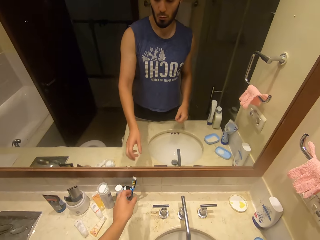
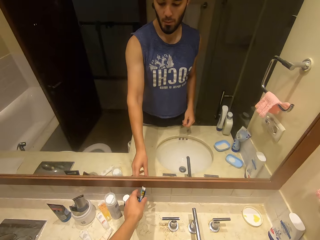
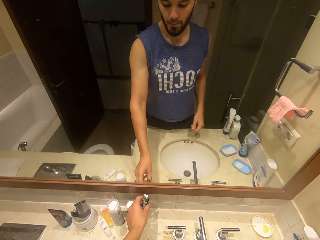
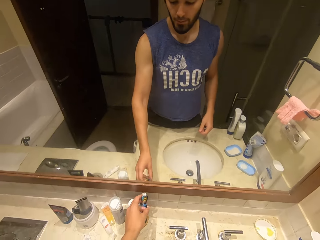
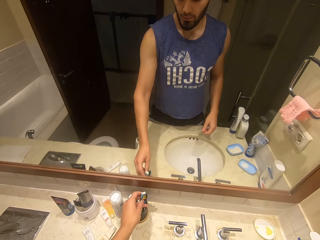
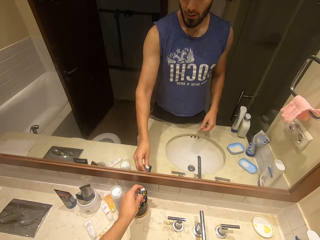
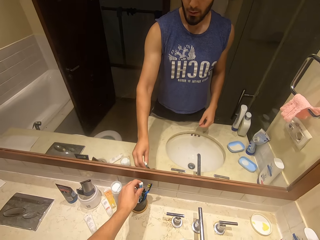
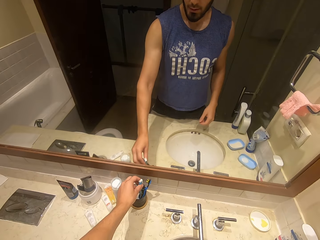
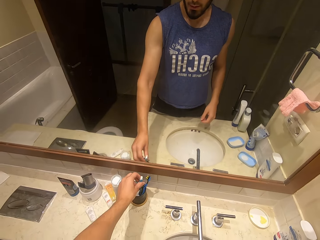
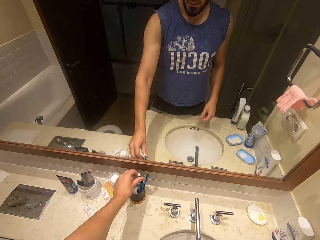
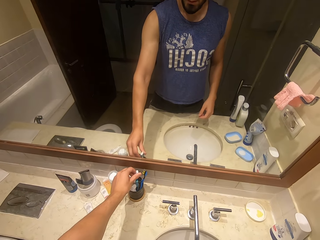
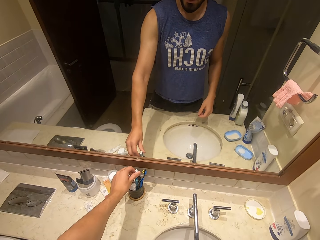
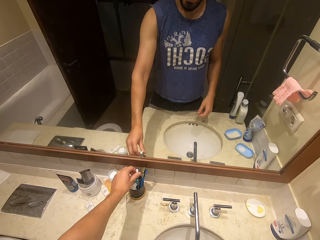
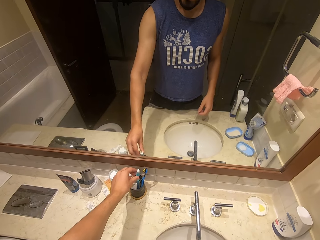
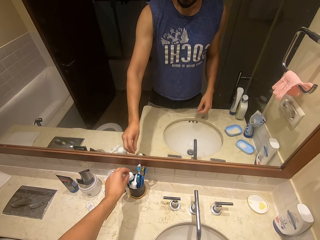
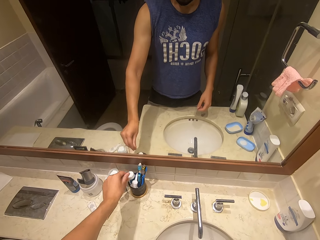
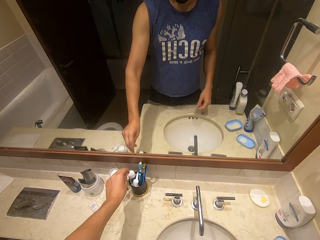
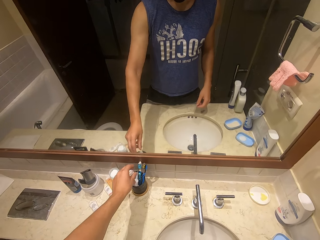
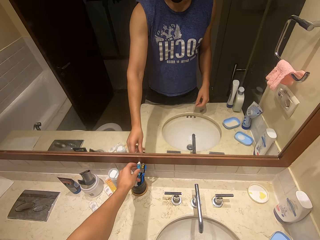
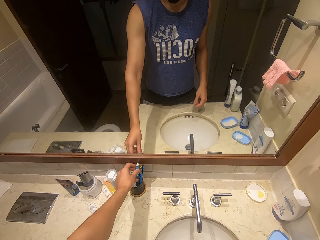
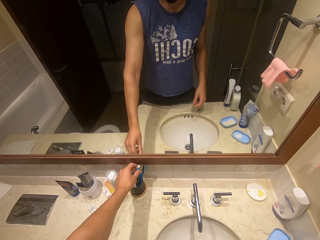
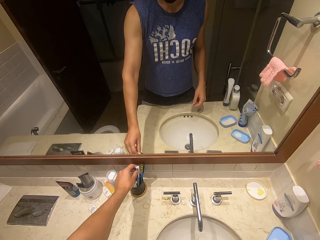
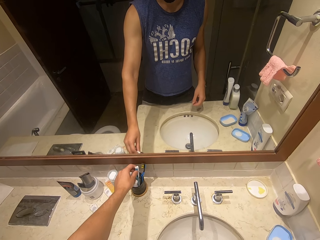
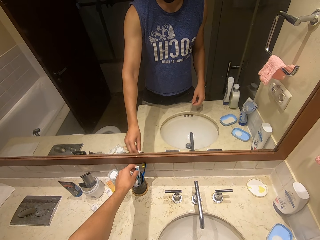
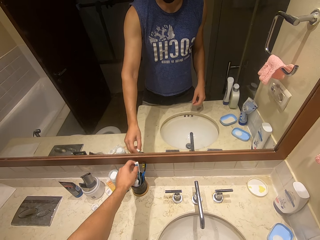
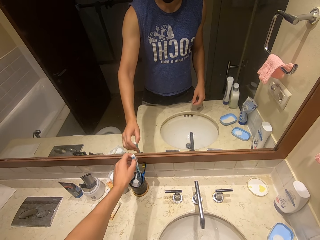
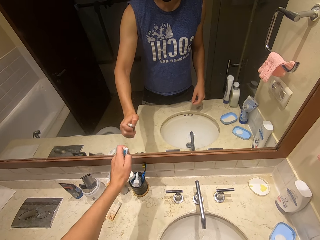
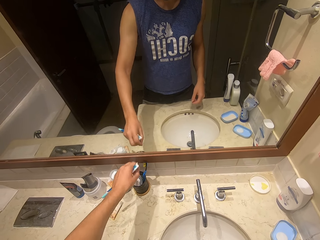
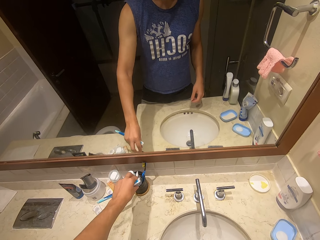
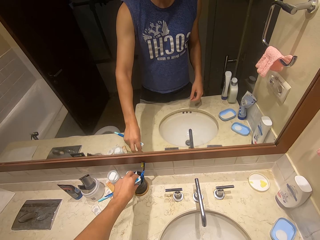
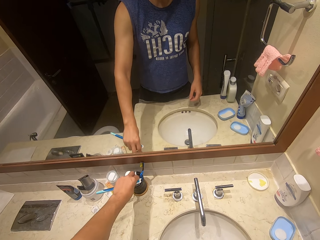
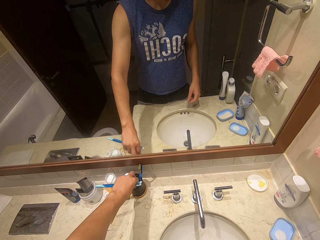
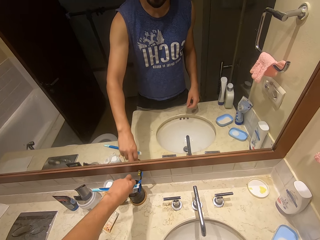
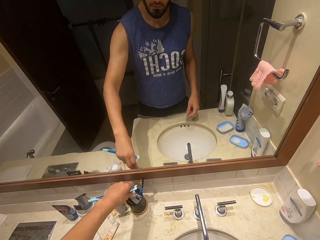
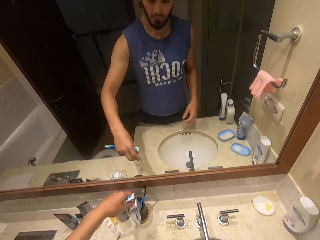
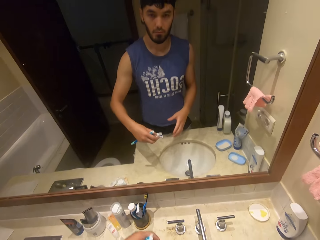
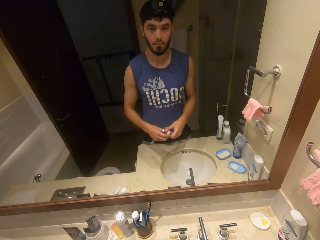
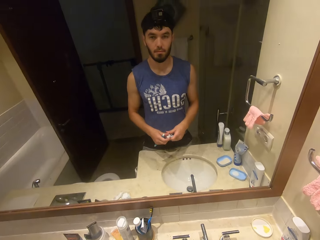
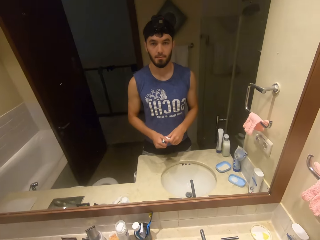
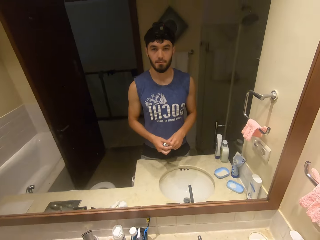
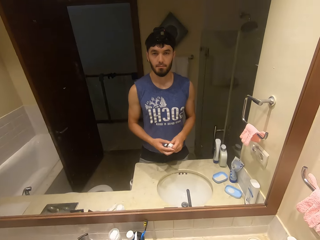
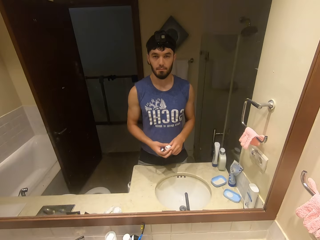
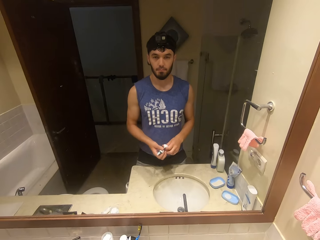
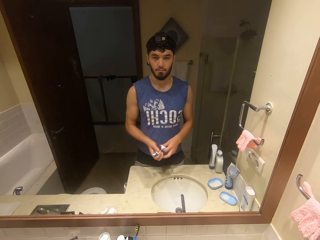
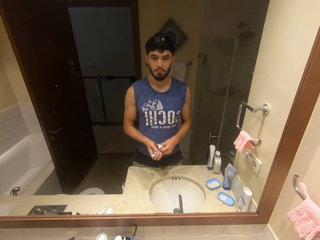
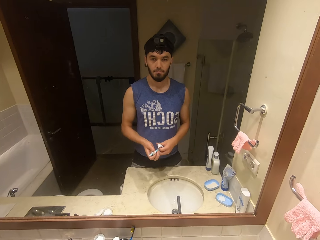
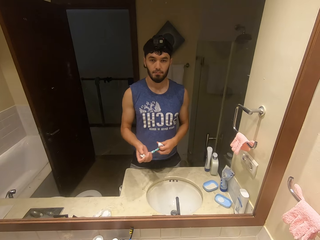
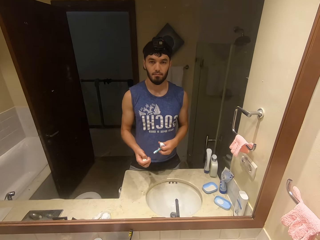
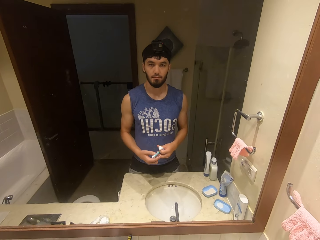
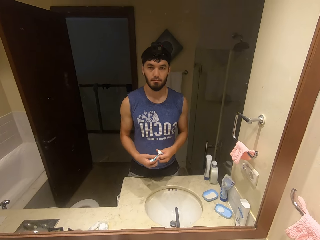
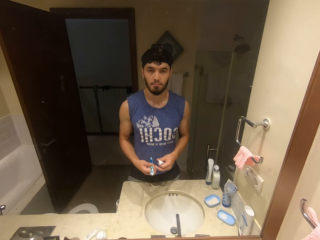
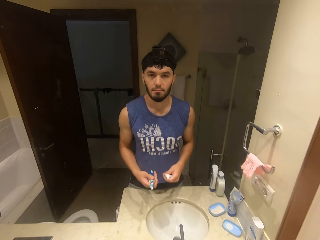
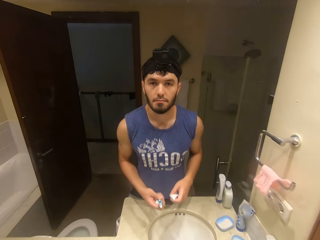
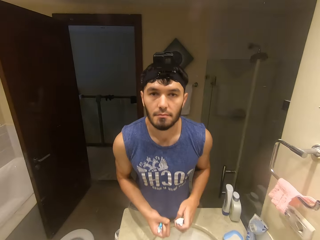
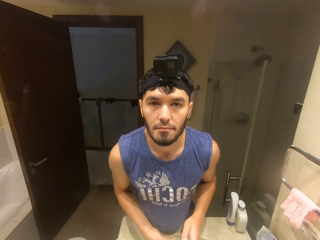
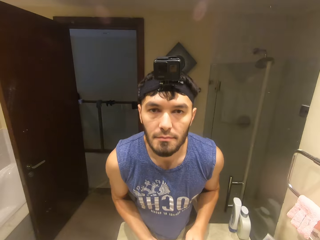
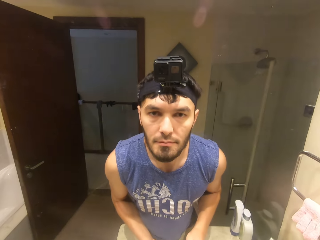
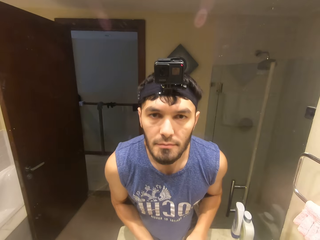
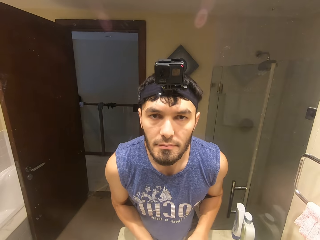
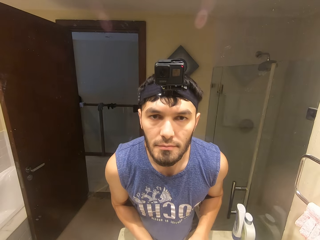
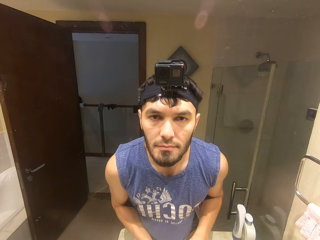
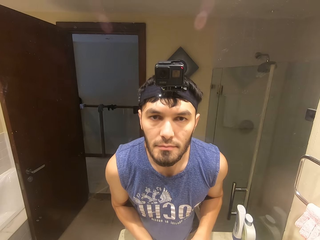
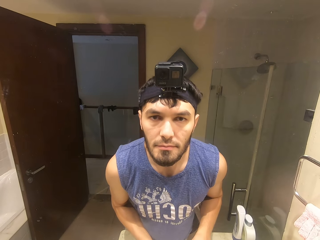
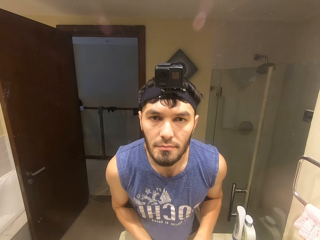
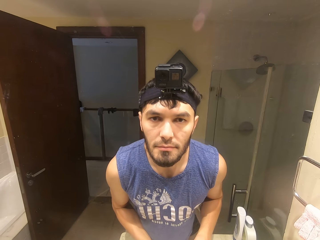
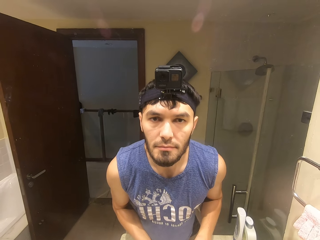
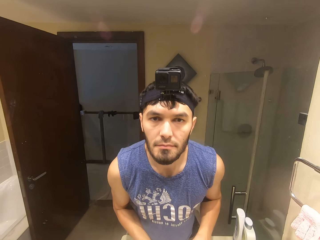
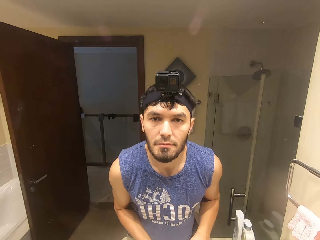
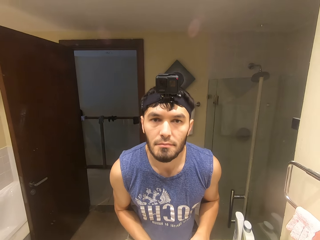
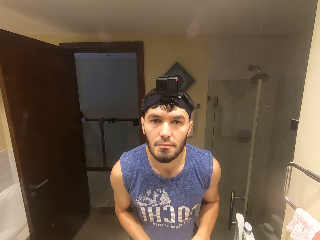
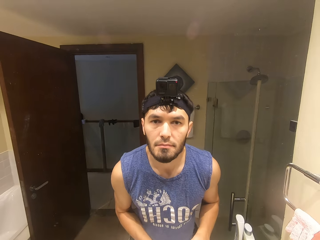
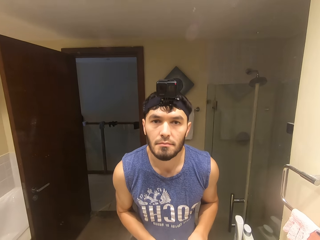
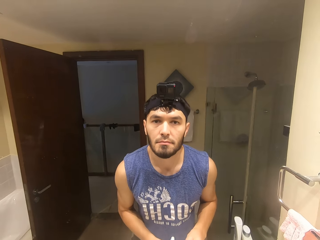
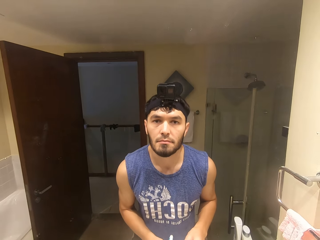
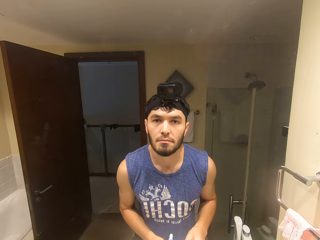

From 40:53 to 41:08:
The camera wearer picks up the toothbrush. They pick up the paste. They look at the mirror.

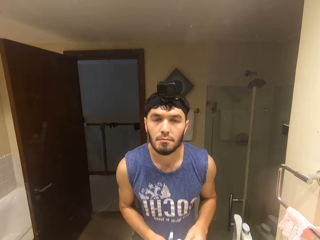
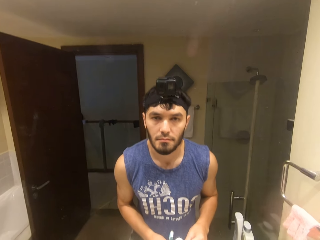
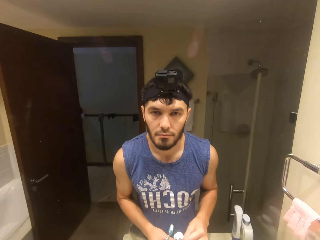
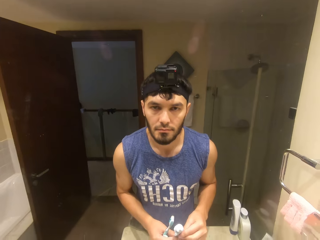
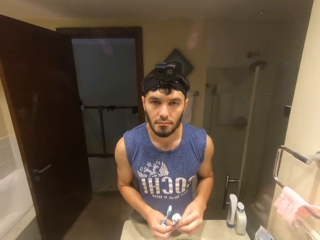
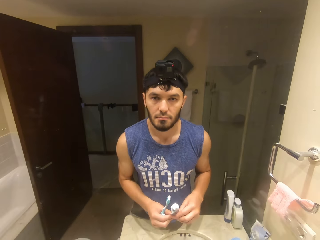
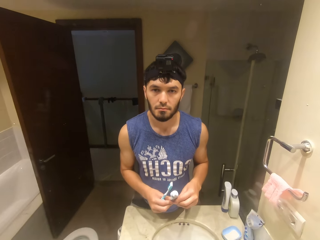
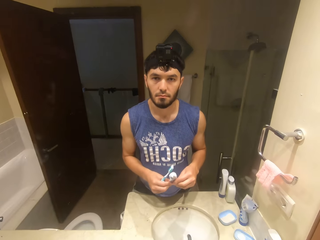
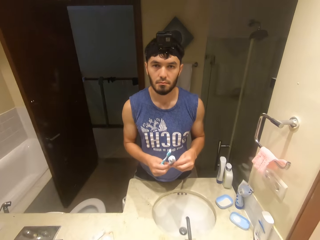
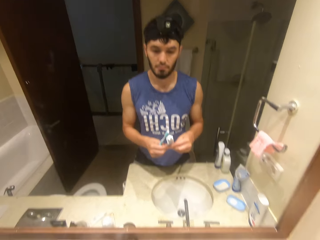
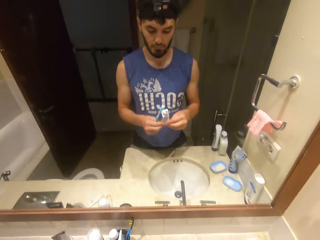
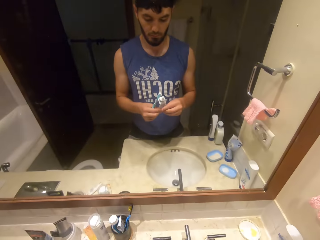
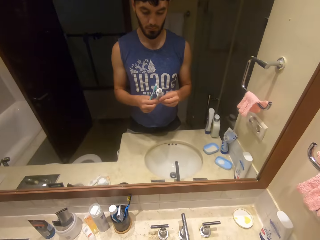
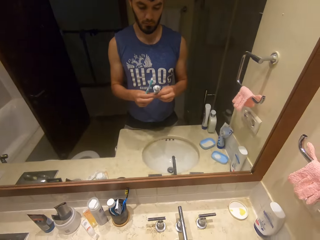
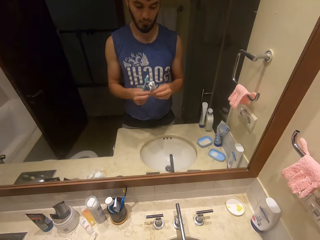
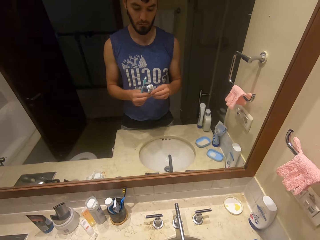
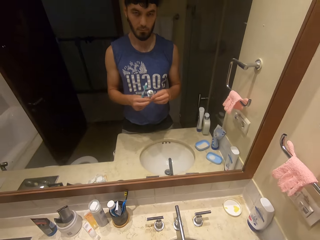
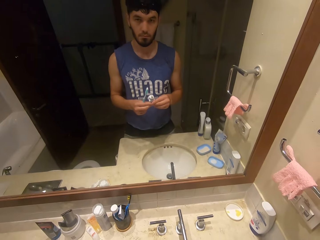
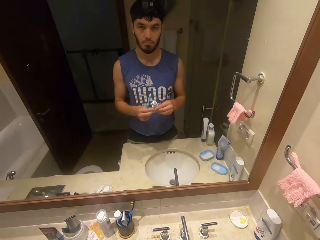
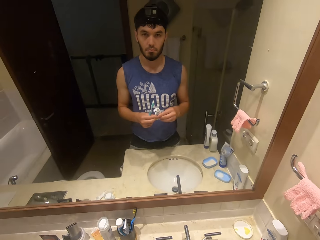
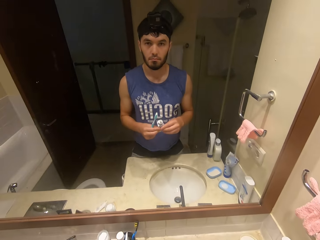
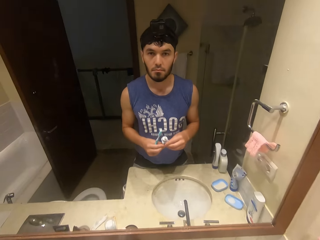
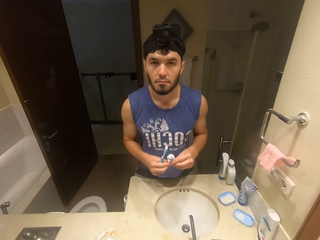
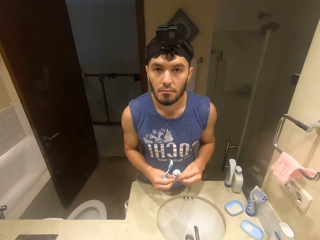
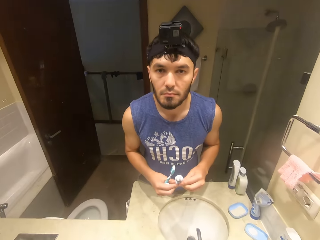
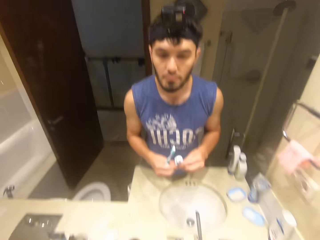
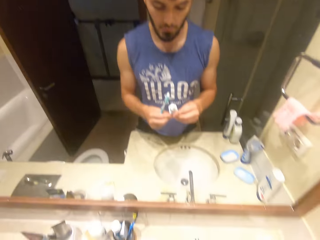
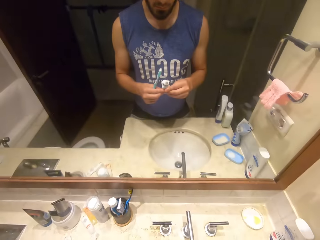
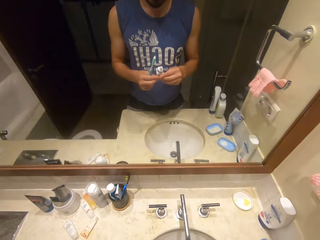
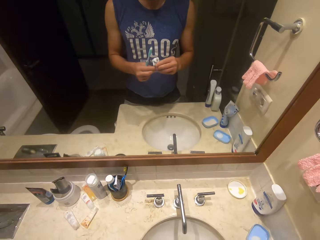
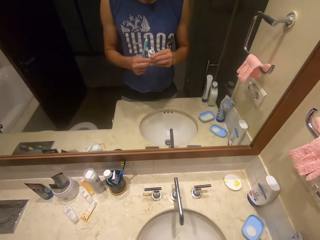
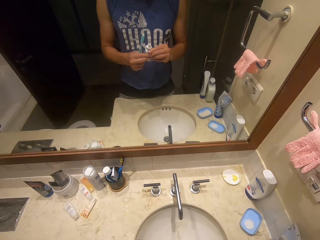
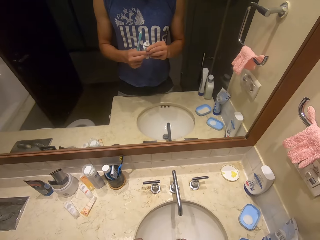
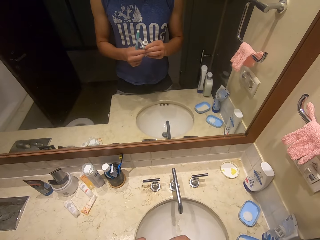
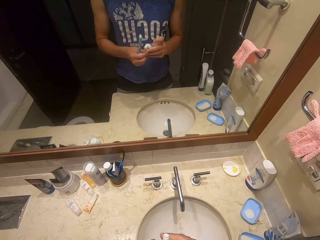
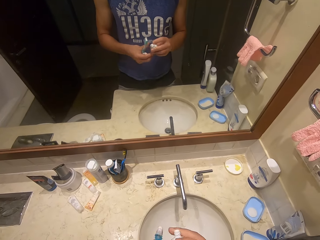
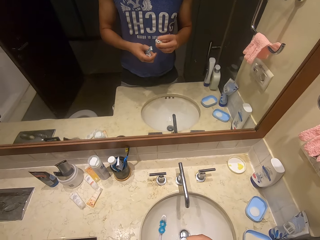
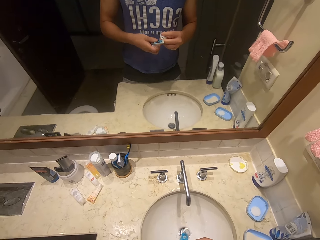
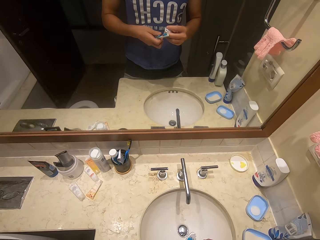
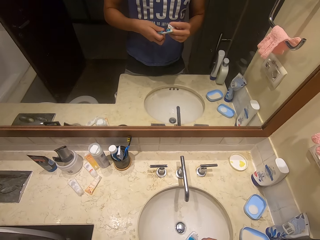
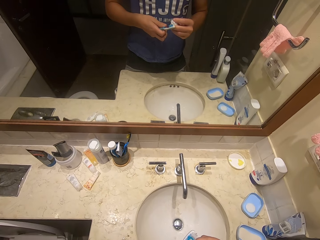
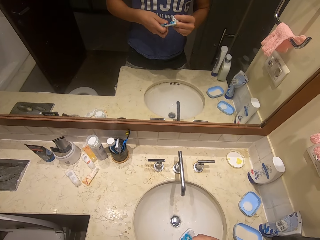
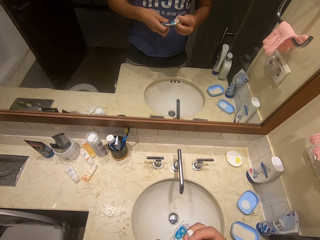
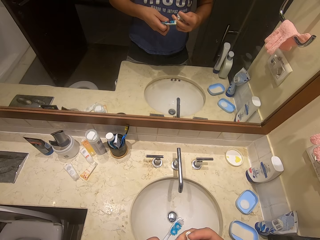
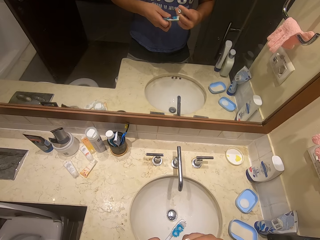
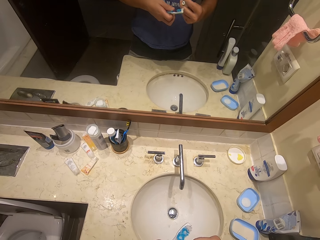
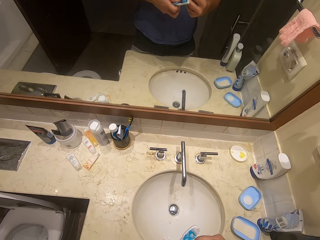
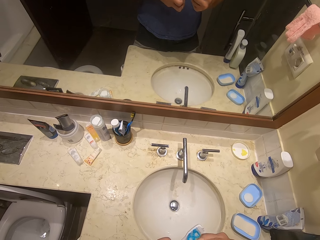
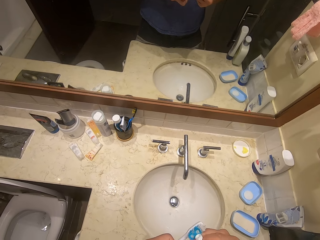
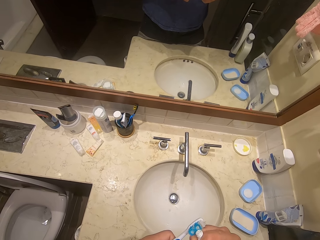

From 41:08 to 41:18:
The camera wearer squeezes the paste. They apply the toothpaste on the toothbrush.
